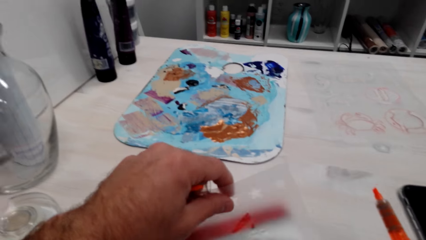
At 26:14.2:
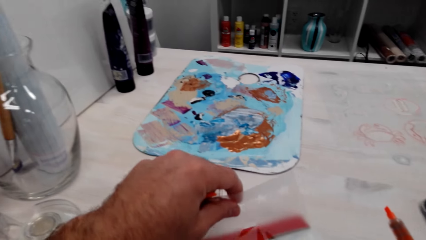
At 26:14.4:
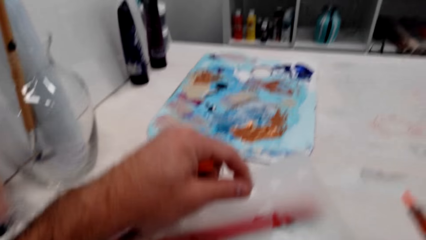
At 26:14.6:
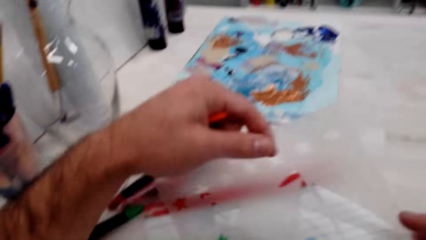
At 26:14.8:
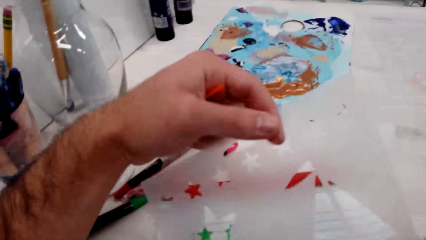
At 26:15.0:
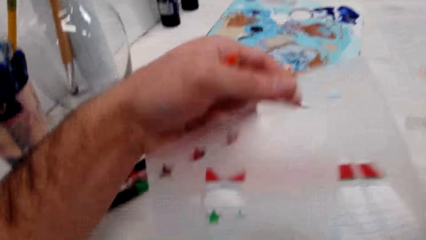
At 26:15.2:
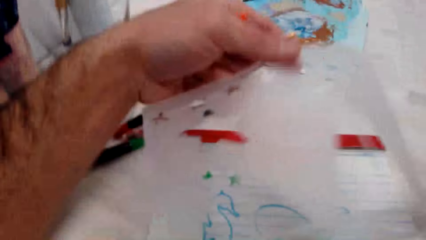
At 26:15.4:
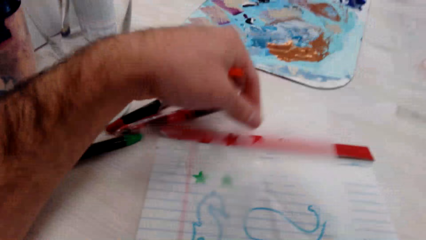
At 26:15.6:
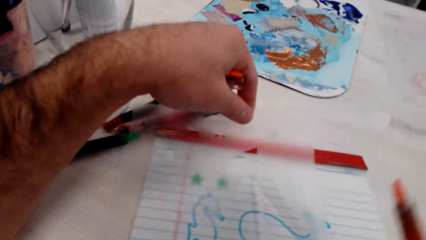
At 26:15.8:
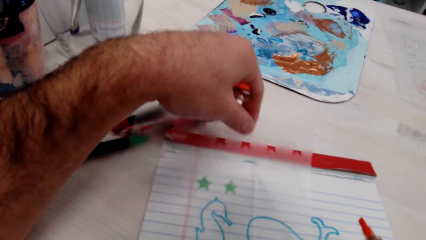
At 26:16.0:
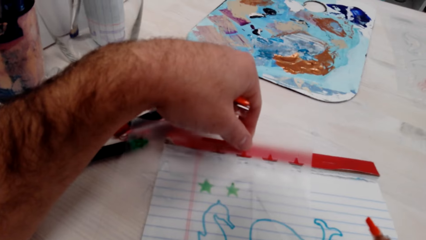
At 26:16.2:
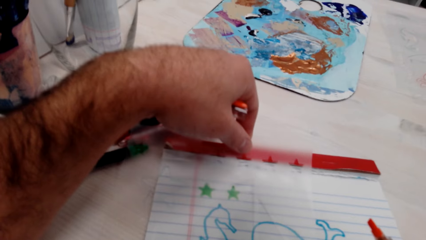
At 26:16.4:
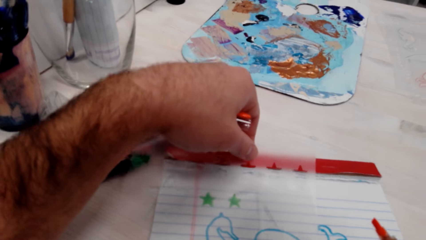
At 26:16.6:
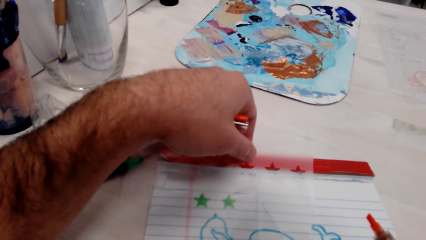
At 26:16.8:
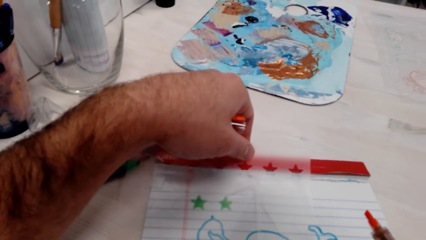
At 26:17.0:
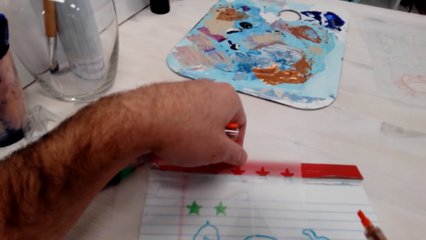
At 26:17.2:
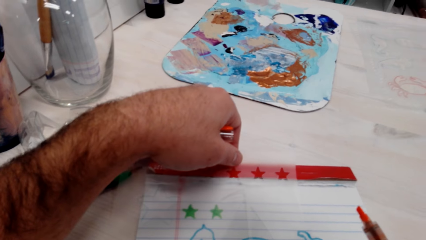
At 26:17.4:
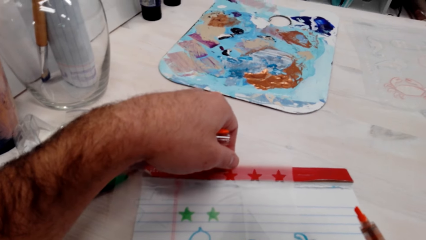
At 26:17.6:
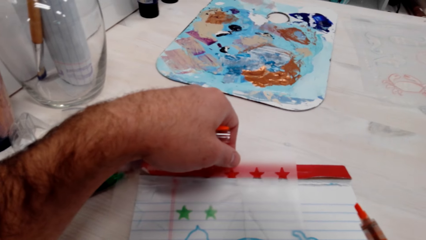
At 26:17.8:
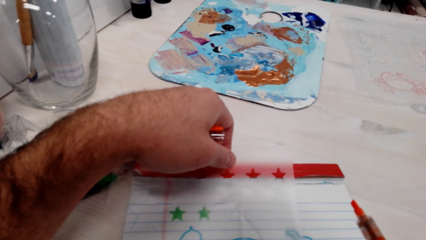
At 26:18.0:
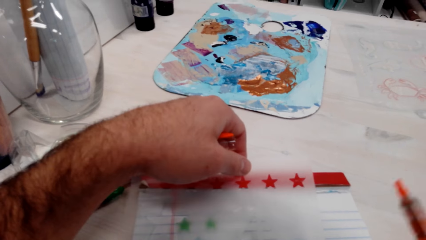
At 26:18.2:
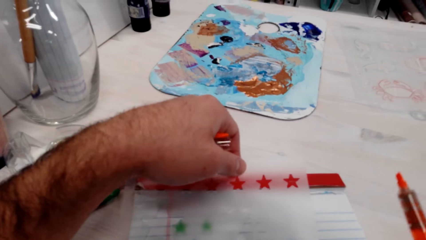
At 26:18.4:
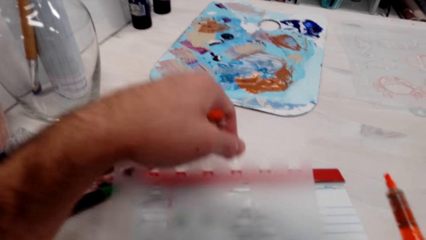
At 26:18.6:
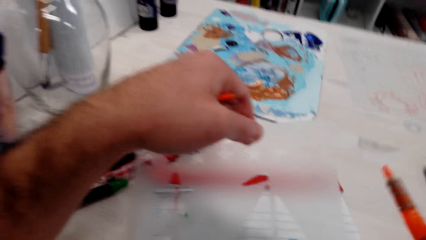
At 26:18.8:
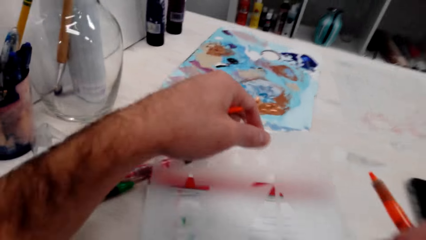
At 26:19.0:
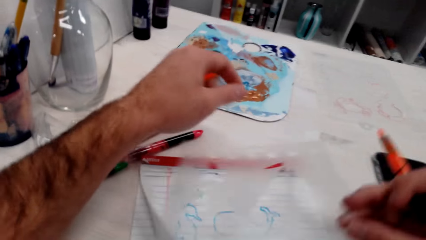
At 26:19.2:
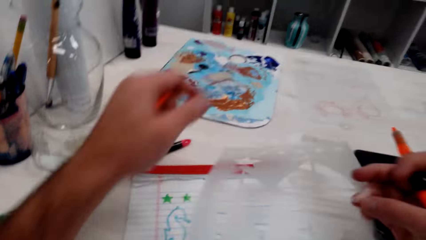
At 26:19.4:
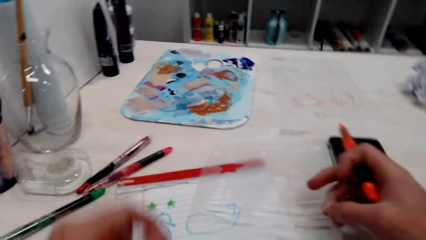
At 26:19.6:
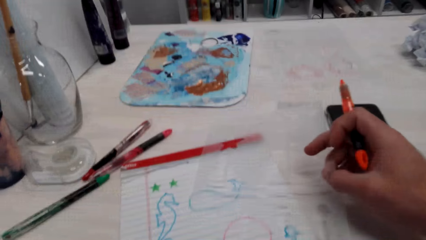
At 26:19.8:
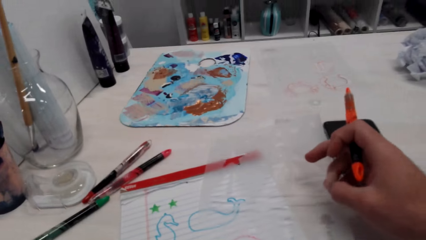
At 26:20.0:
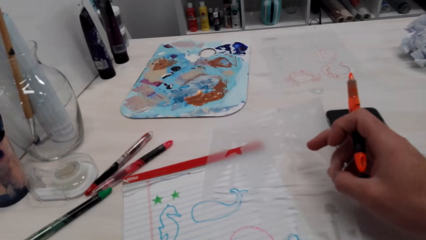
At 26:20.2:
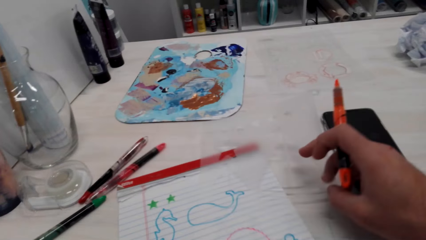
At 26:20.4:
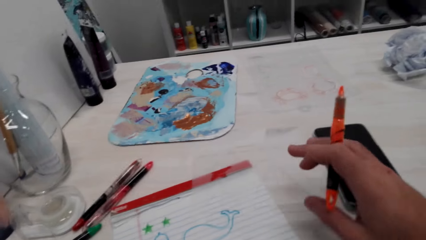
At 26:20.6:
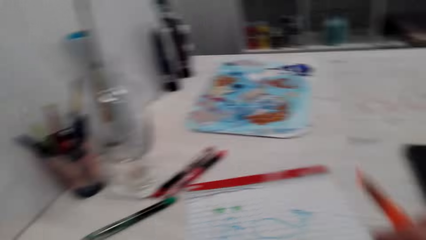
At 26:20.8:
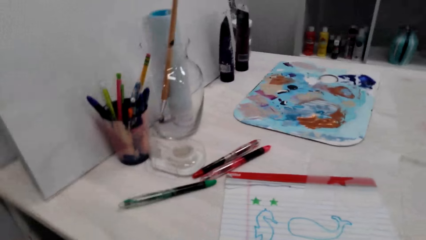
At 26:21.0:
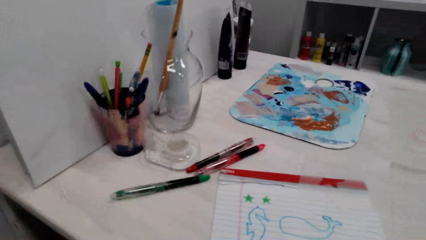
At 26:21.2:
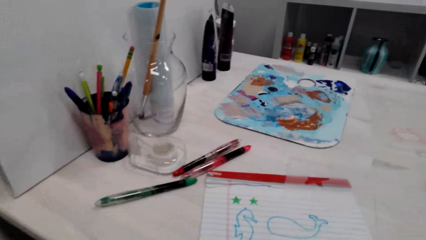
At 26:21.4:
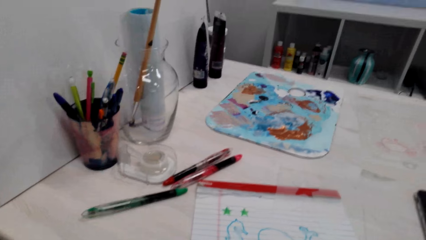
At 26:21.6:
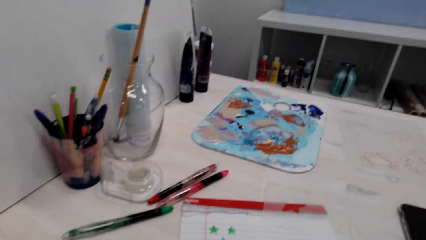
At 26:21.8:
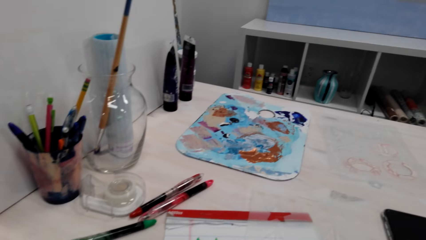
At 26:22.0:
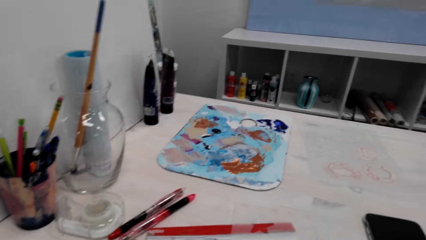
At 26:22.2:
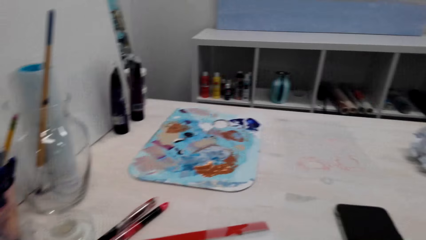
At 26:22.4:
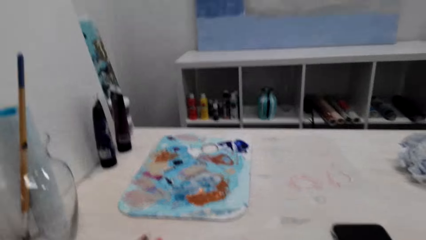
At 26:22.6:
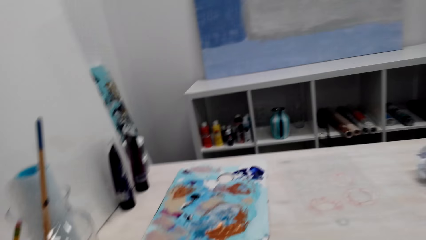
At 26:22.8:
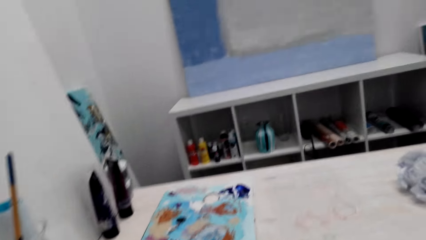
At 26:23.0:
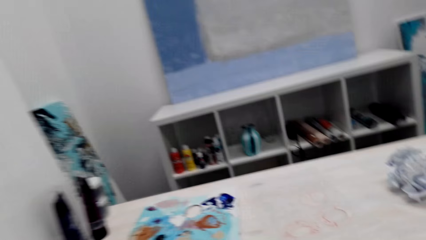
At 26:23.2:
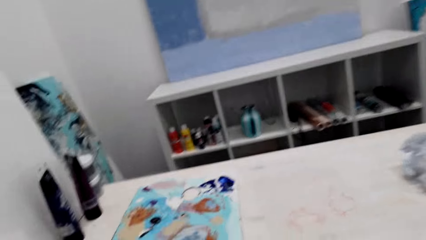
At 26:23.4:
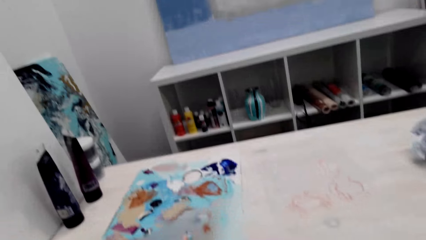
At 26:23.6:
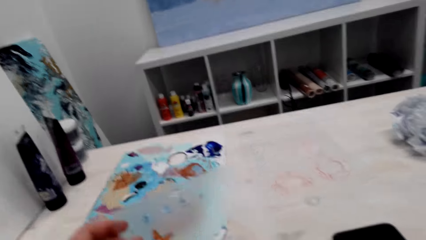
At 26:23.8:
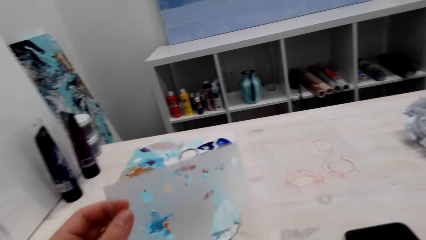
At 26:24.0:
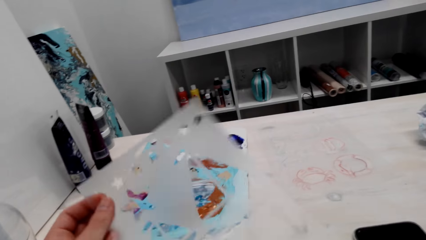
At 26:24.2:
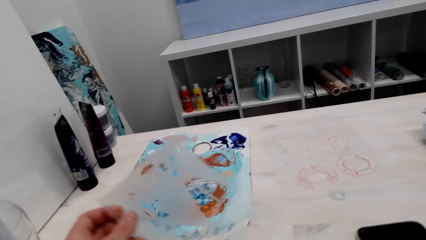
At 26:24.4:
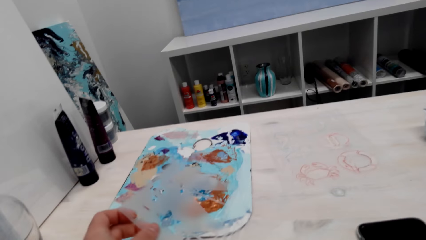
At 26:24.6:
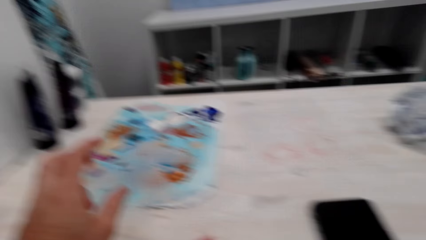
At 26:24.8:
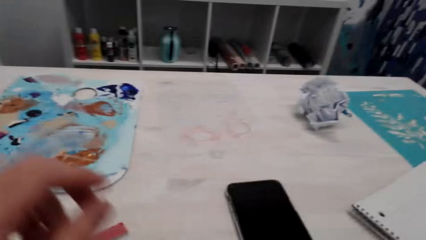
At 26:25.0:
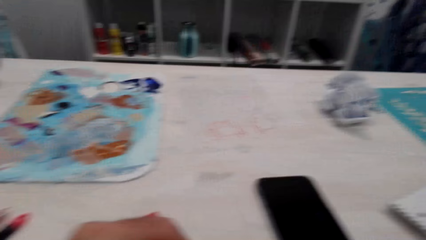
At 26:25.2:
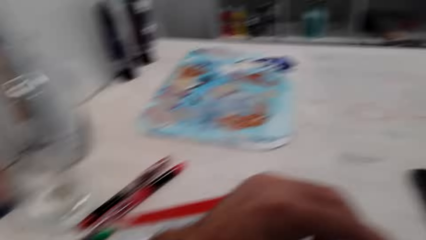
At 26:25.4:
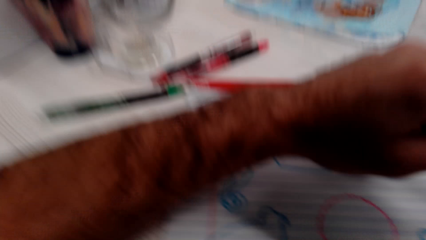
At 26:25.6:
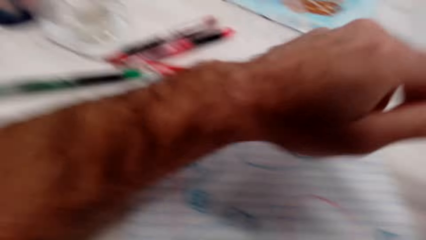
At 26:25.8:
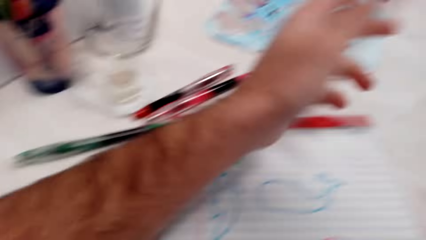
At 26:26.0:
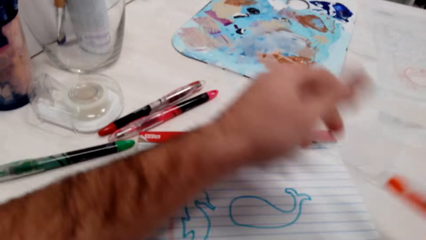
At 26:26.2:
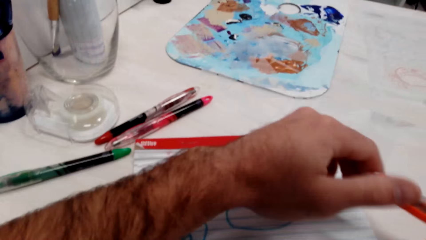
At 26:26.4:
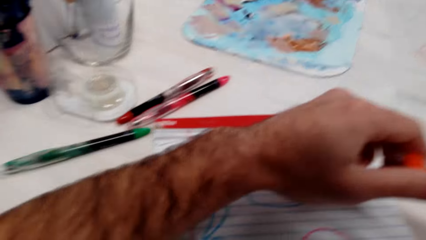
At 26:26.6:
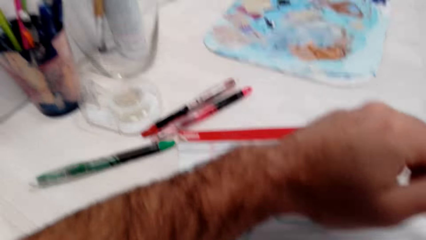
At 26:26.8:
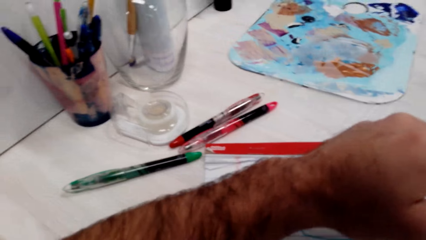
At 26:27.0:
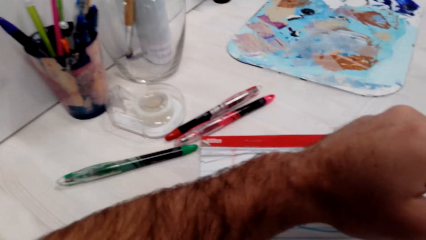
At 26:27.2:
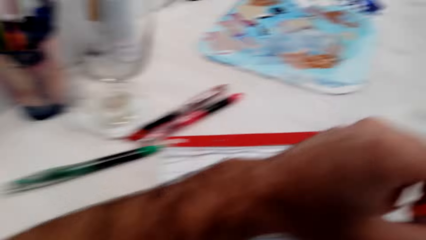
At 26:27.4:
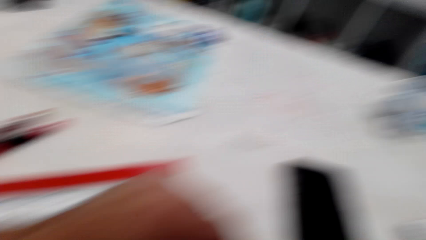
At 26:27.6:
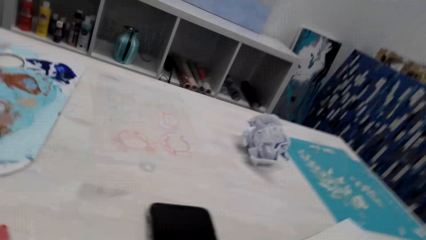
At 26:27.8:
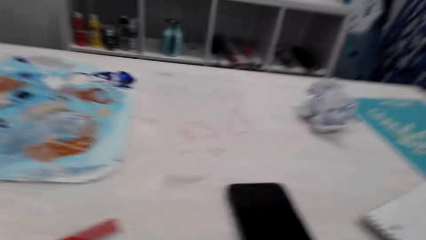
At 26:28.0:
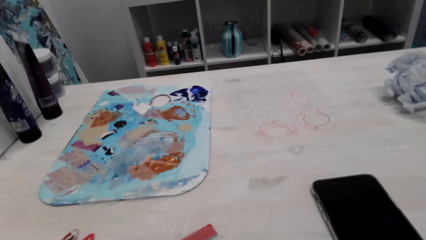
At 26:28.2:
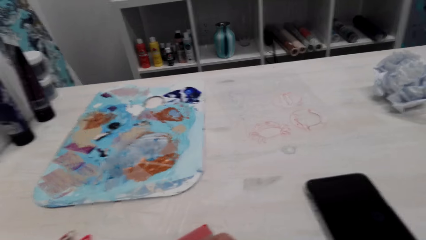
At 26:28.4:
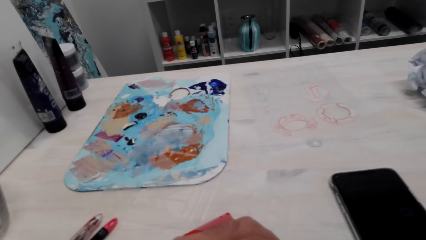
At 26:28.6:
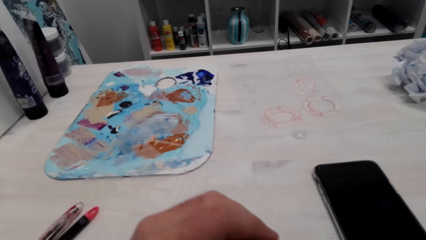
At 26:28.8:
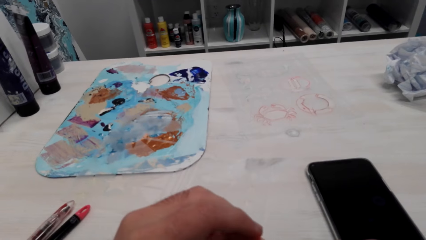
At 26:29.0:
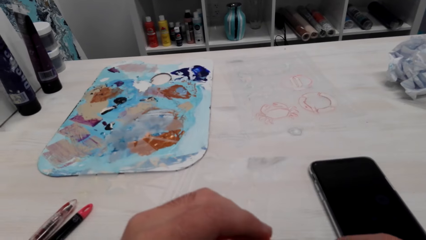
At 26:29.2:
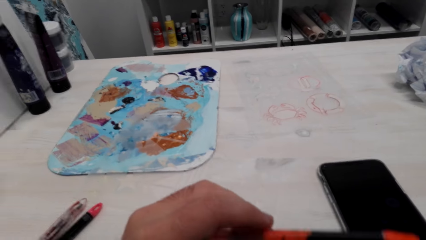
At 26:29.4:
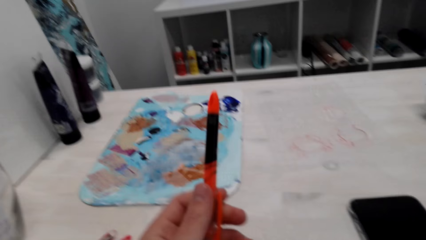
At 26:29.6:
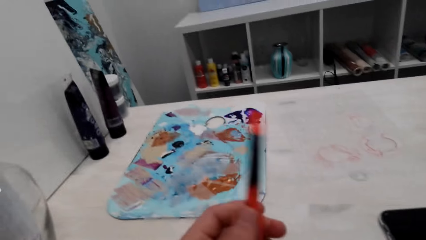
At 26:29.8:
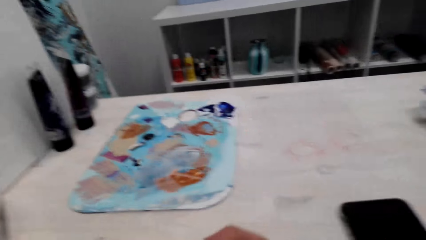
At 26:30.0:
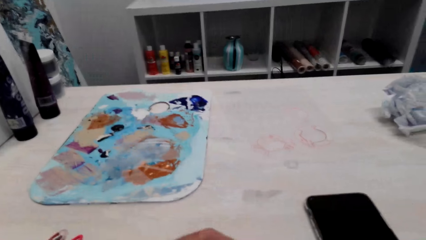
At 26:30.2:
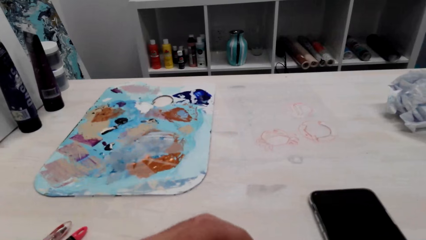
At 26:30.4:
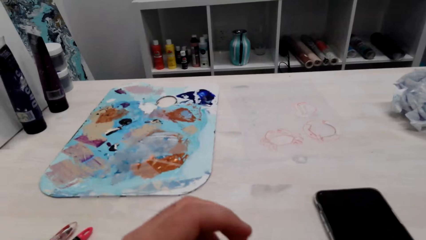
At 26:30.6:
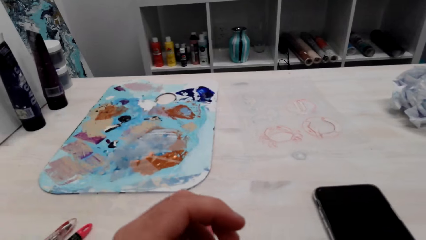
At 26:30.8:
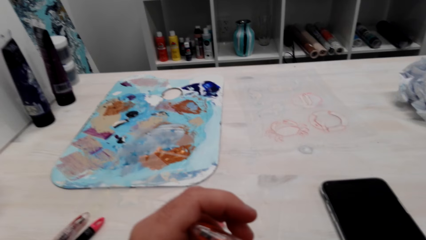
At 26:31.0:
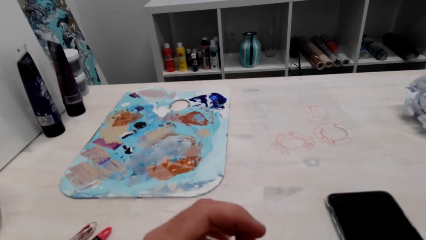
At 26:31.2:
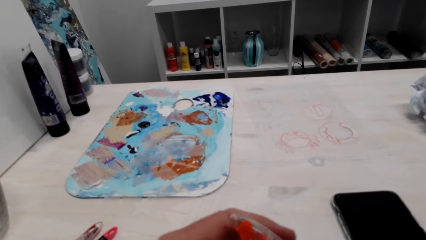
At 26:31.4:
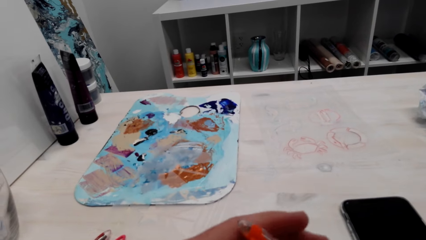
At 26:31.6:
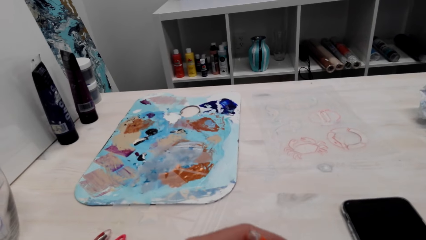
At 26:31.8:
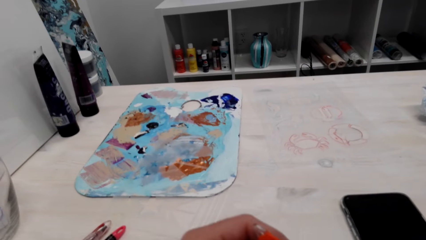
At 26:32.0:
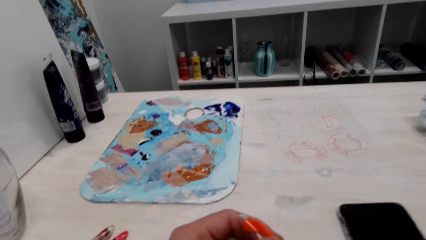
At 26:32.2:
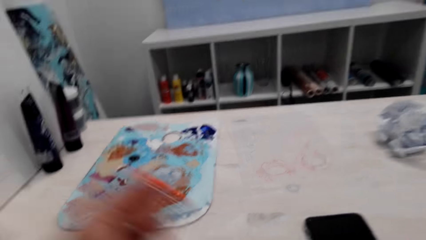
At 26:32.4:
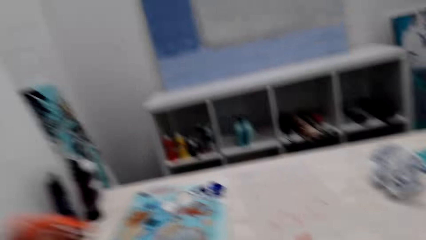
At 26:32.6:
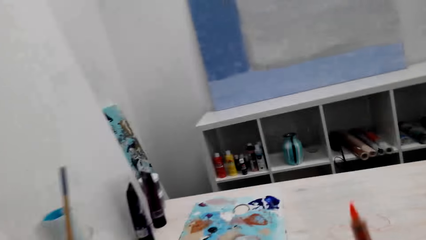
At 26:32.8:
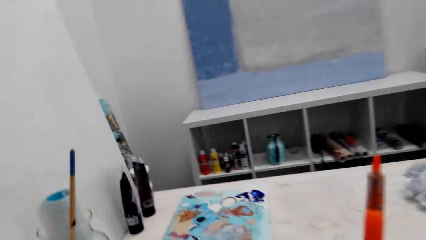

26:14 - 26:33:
The camera wearer lifts up the drawing tracer. They look around.
